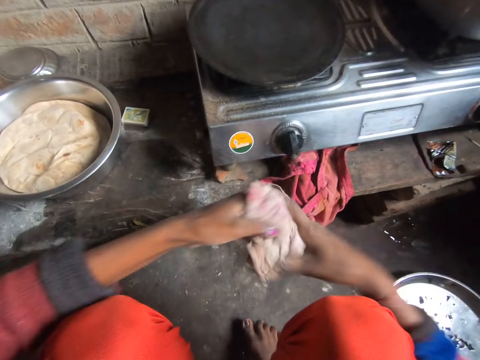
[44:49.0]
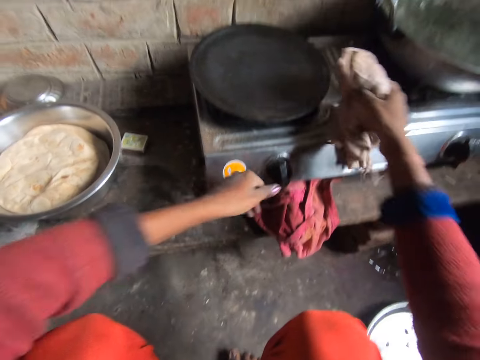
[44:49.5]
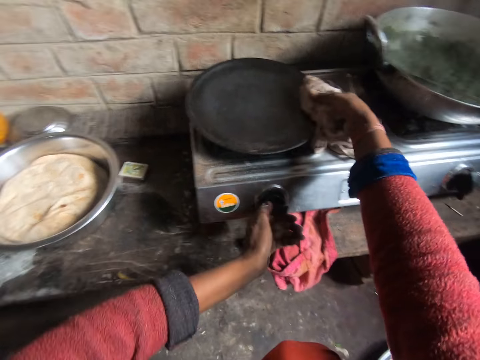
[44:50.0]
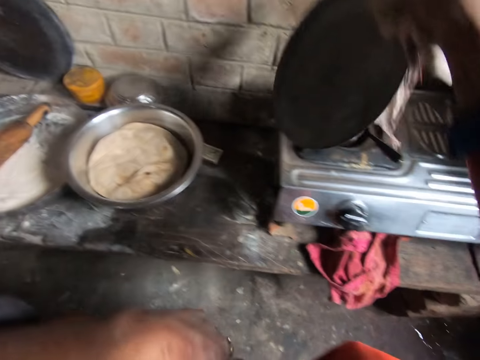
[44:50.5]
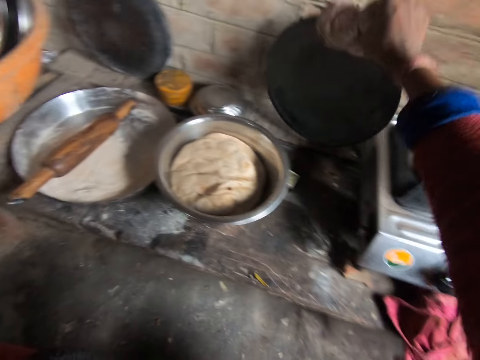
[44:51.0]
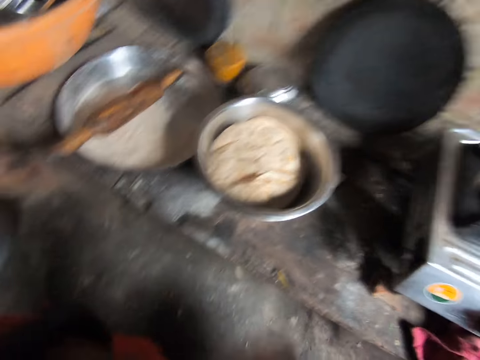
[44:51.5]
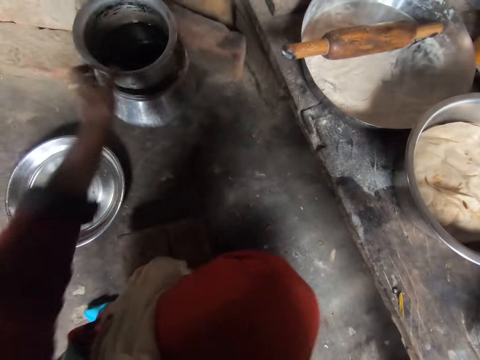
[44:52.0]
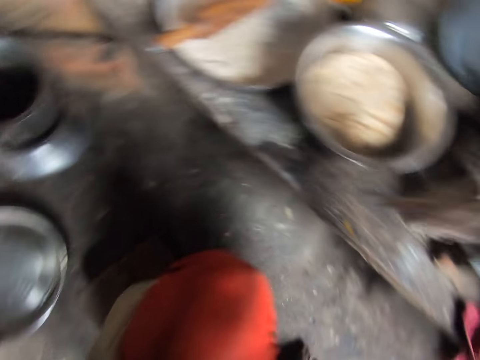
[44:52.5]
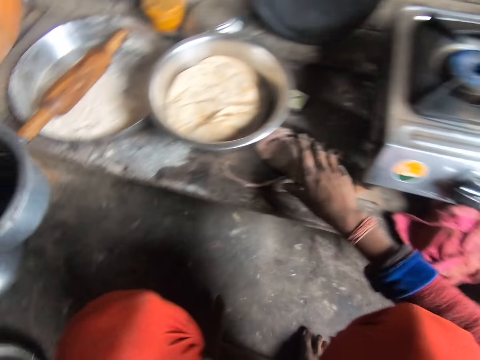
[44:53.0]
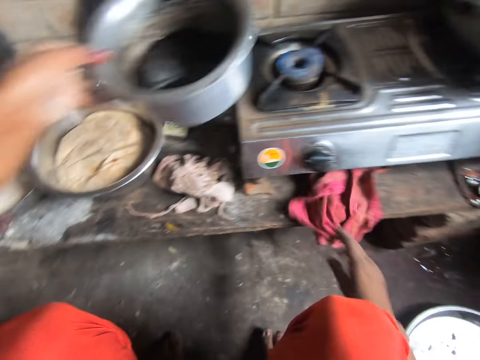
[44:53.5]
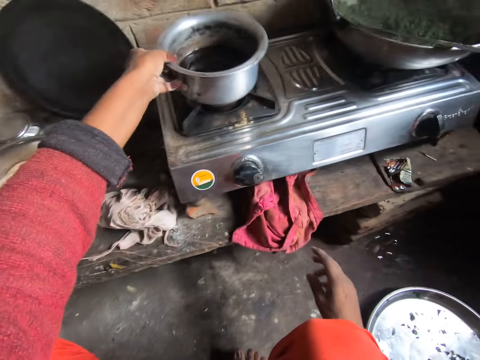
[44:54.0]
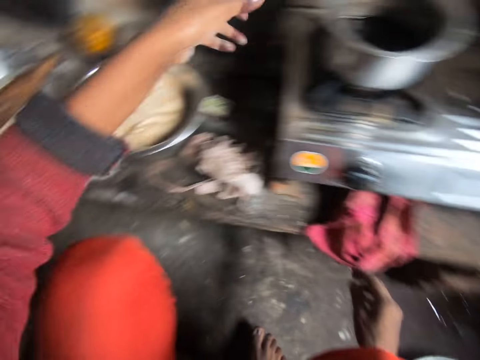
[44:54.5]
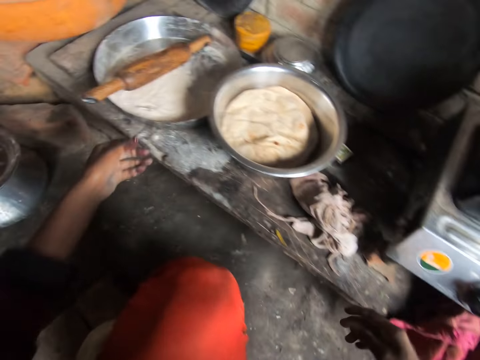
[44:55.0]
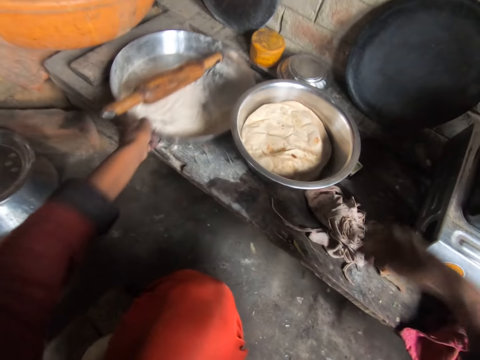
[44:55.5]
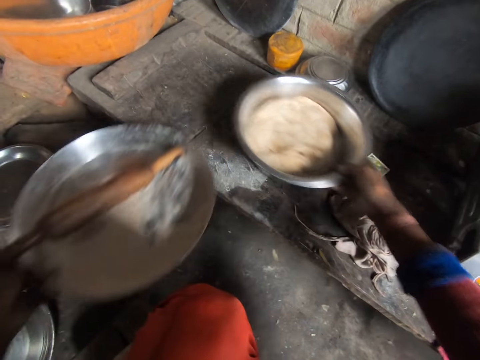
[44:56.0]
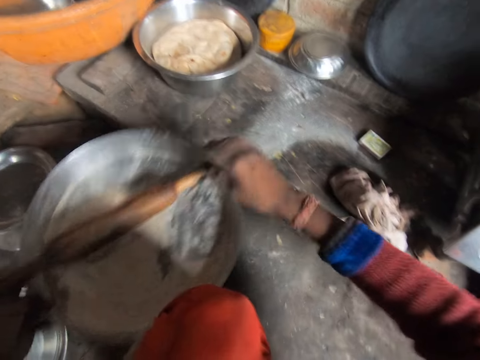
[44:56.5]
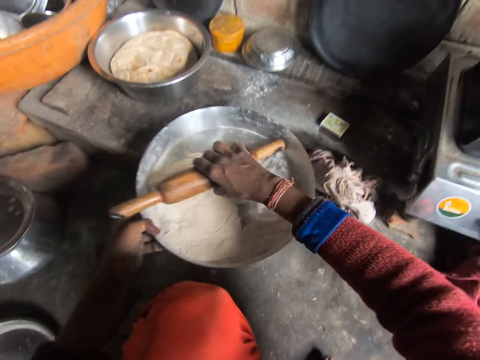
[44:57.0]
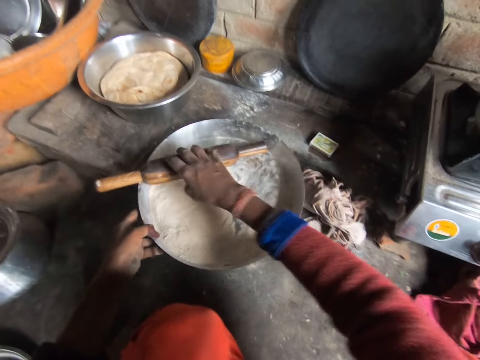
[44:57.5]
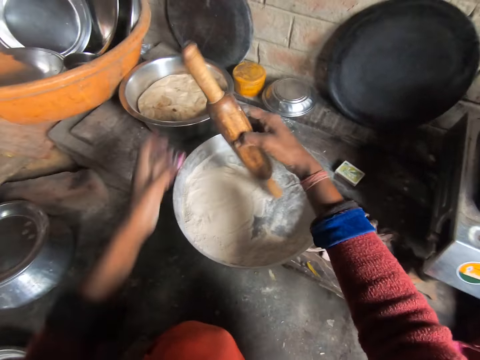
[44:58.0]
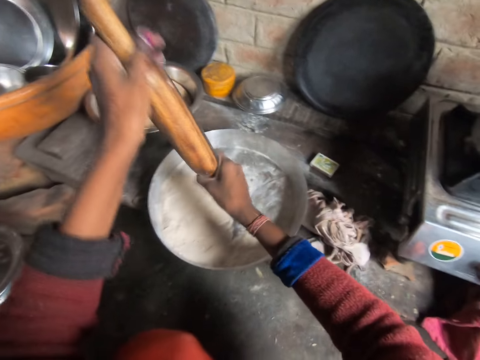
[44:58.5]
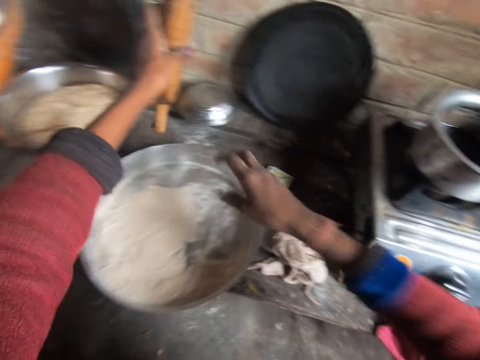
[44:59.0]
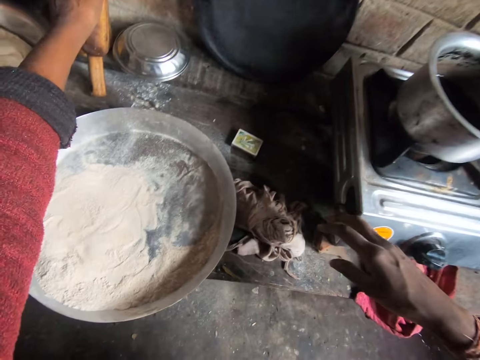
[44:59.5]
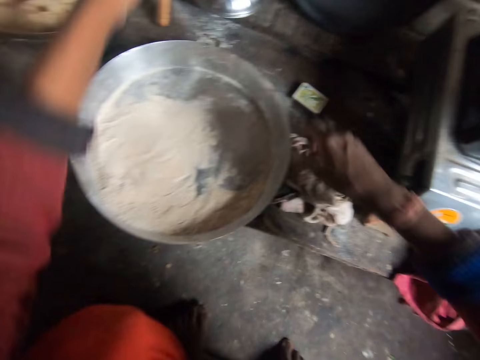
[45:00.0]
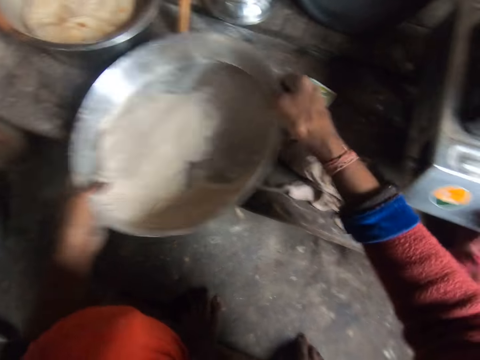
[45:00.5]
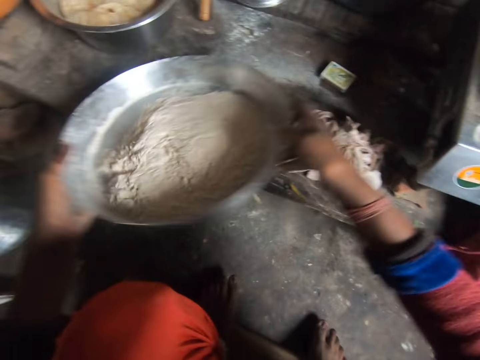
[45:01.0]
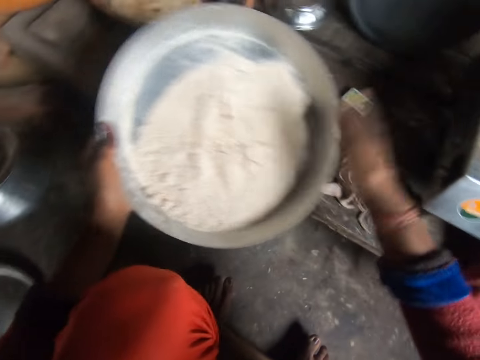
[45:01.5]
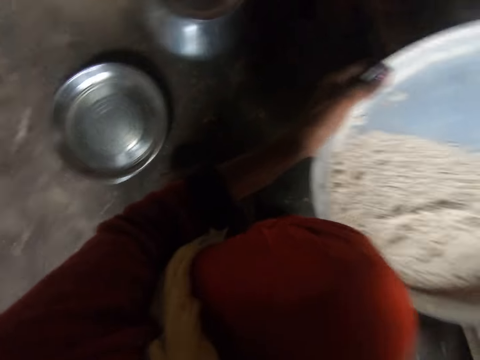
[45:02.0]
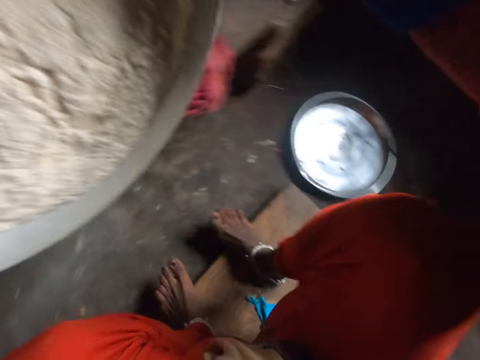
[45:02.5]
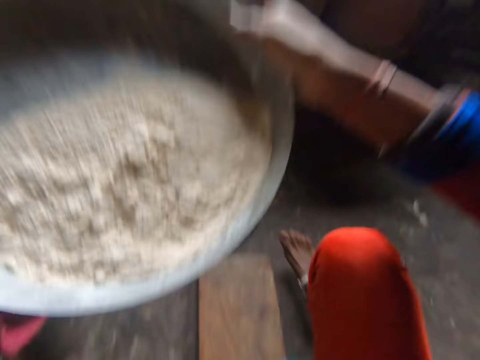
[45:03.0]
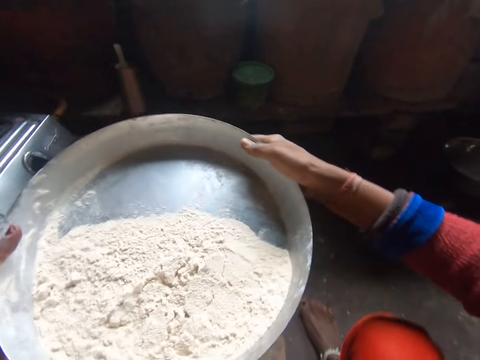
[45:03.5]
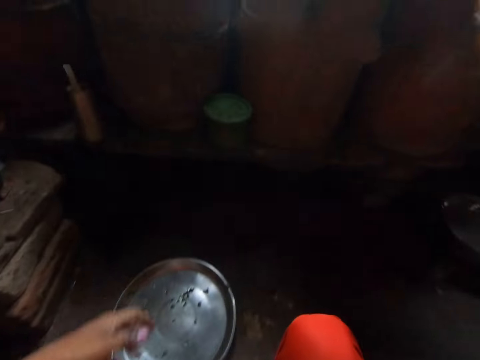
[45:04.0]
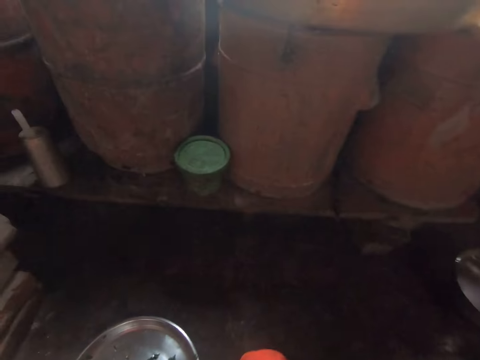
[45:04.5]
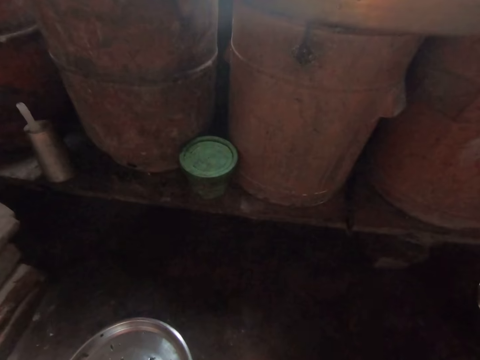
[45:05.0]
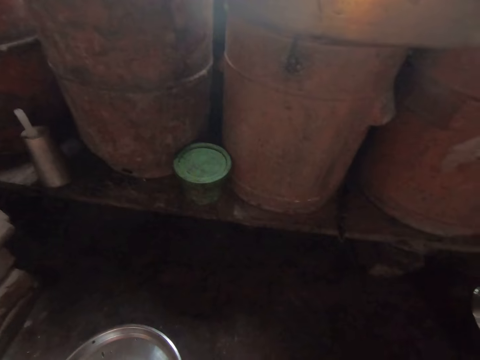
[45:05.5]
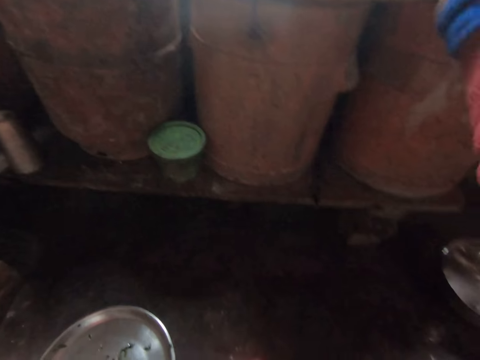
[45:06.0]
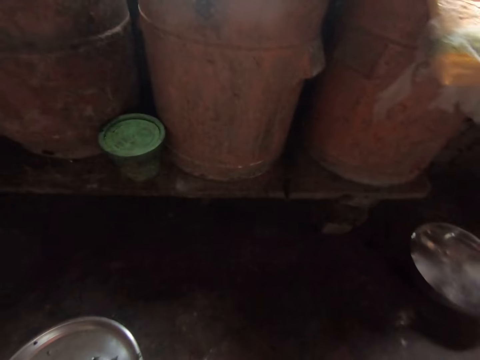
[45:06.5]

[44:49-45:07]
The camera wearer turns off the cooker. He carries the frying pan from the cooking gas. He drops the frying pan on the cabinet. He carries the pot from a stand on the floor. He drops the cloth on the cabinet. He places the pot on the cooker. He carries the bowl from the cabinet and moves the bowl on the cabinet. He drops the bowl on his left on the cabinet. He picks up the rolling pin from the bowl. He wipes the rolling pin with his hands. He lays the rolling pin on the wall. He carries the bowl from the cabinet. He shakes the bowl. He drops the bowl on a container.

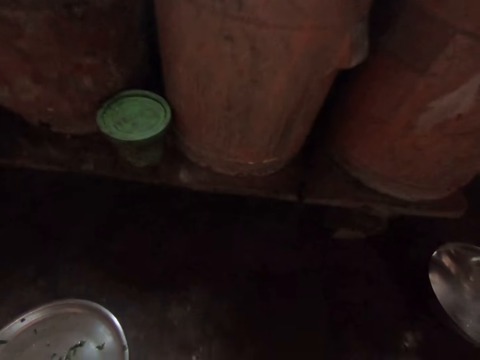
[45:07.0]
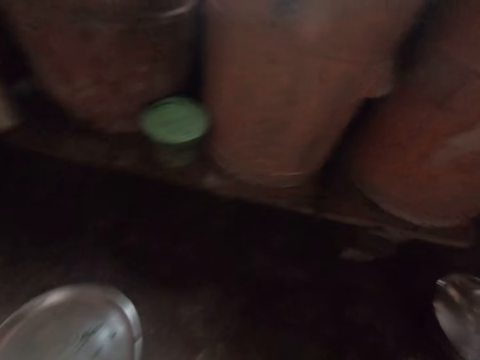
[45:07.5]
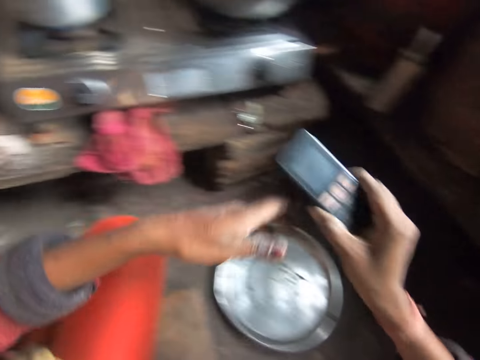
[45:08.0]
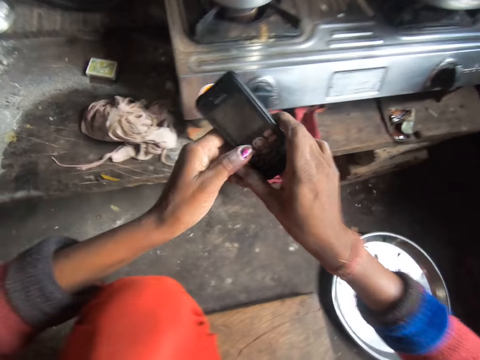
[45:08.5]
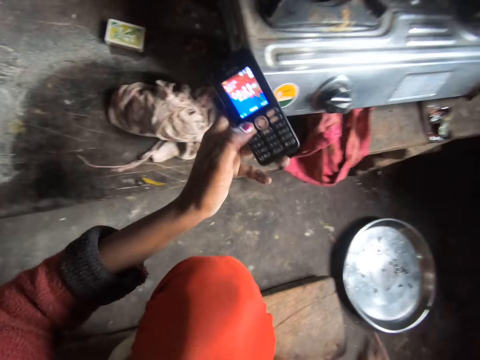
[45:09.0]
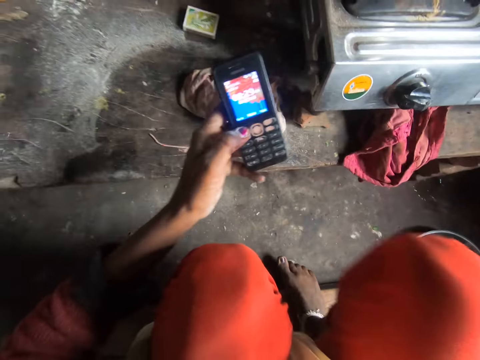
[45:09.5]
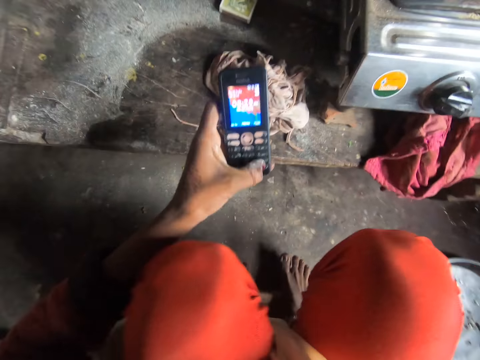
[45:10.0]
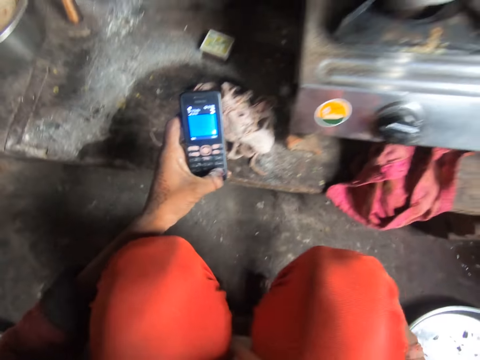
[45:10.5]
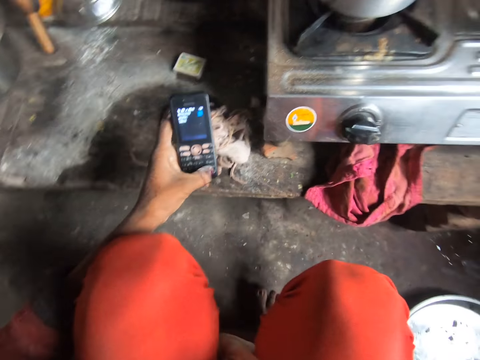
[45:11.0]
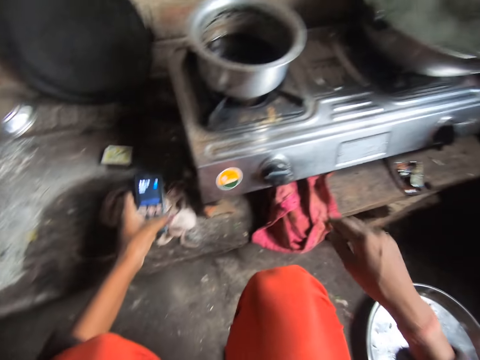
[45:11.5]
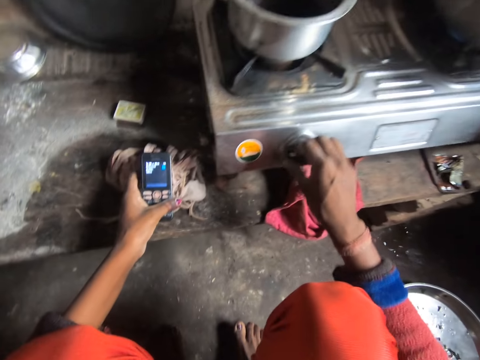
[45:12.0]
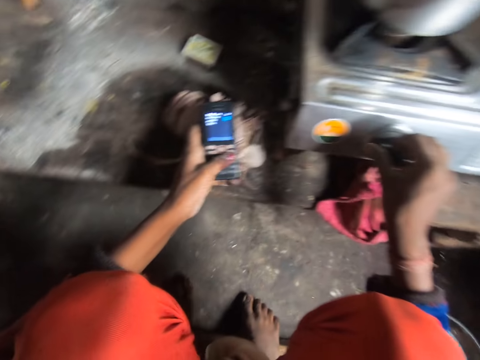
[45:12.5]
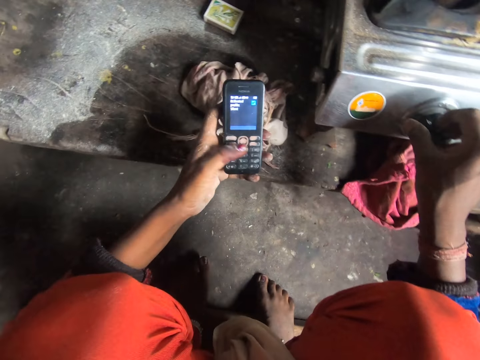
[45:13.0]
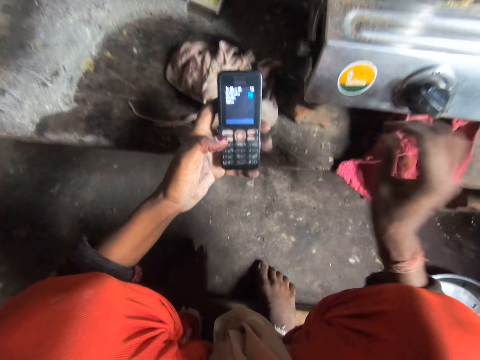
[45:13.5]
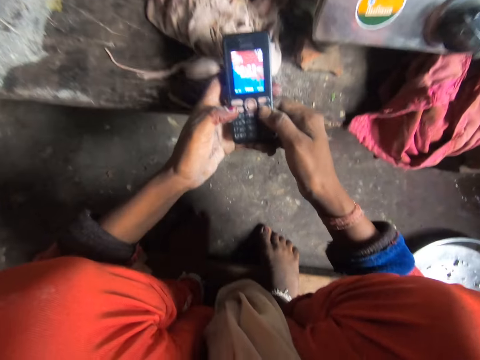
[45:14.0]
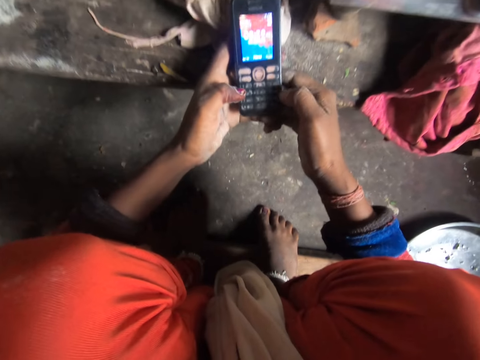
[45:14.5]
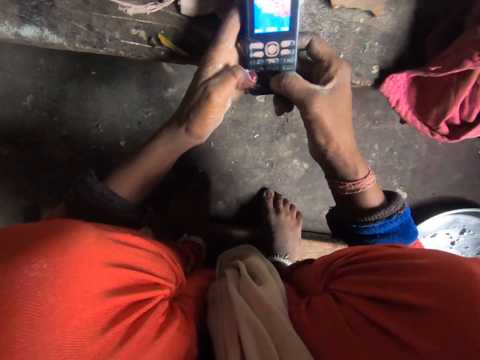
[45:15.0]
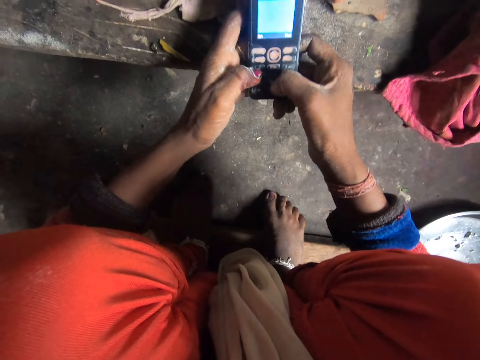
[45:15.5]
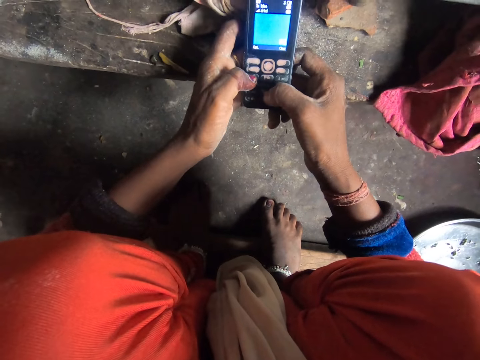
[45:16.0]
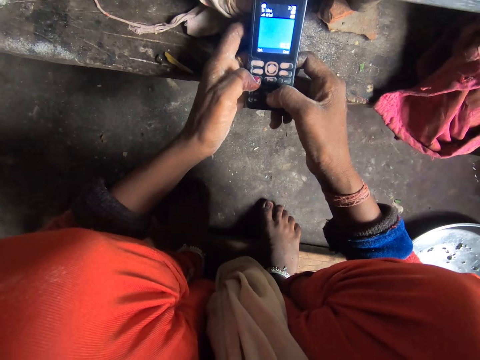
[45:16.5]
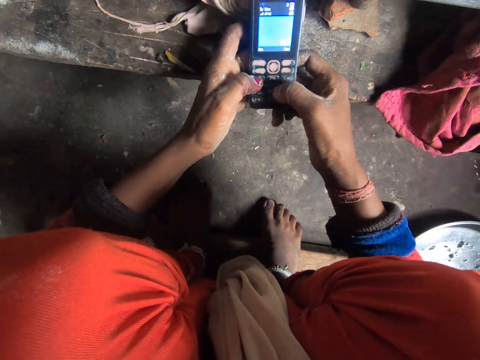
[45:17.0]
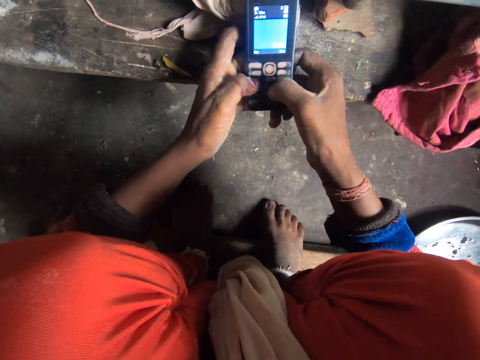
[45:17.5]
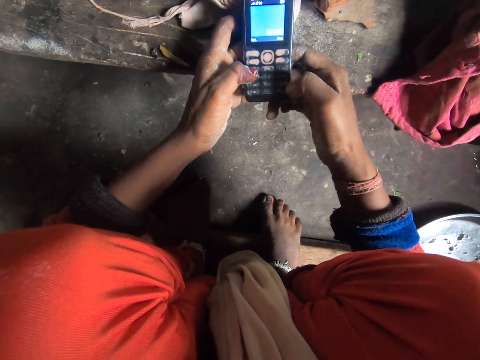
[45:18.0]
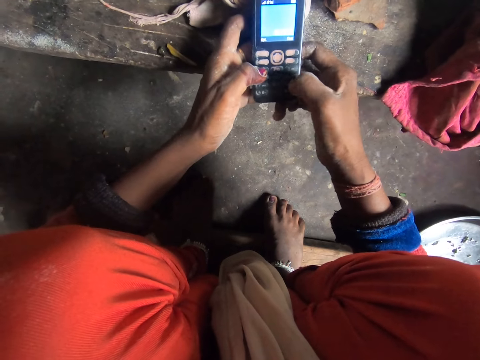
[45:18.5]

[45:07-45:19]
The camera wearer picks up his phone on the table. He operates his phone. He increases the pressure of the cooker. He switches on the cooking gas. He operates his phone.
